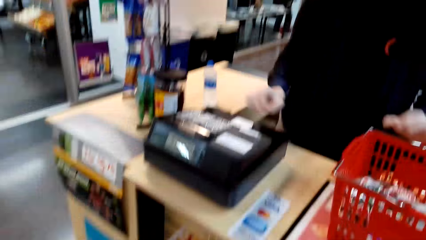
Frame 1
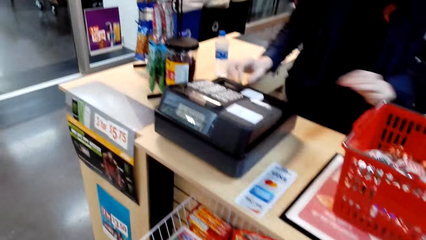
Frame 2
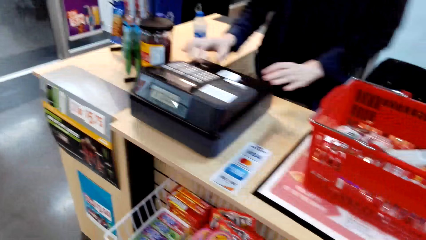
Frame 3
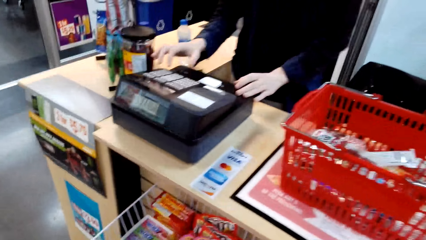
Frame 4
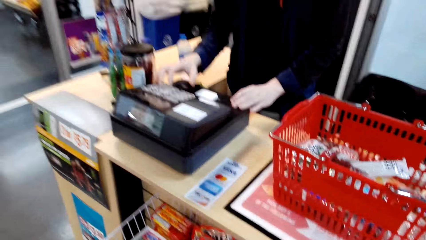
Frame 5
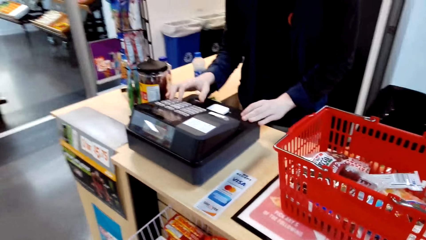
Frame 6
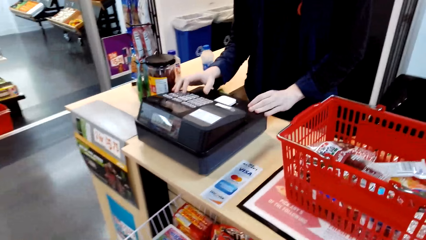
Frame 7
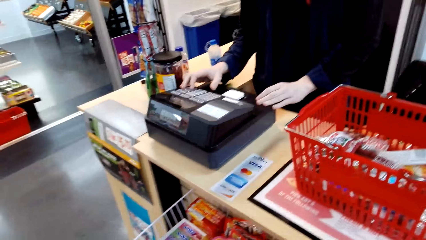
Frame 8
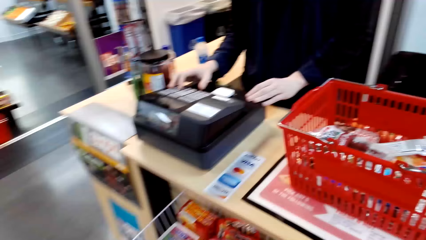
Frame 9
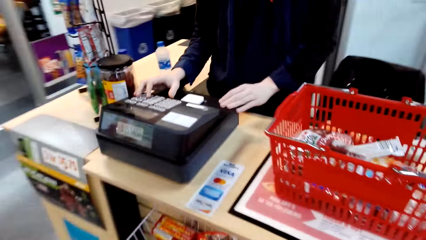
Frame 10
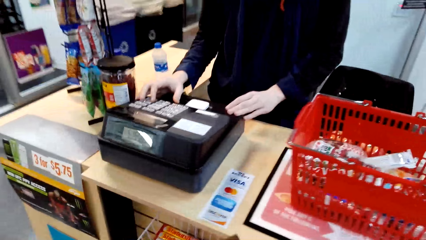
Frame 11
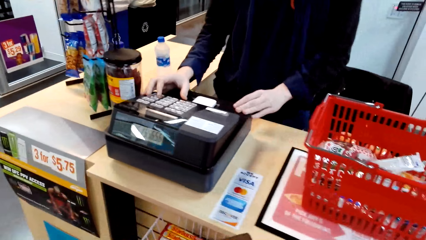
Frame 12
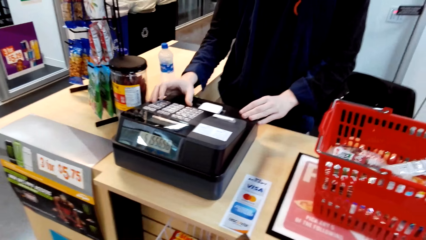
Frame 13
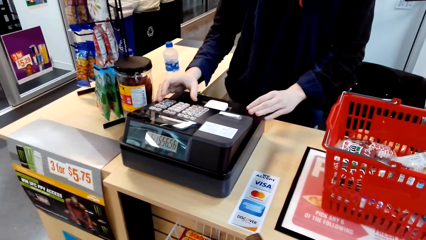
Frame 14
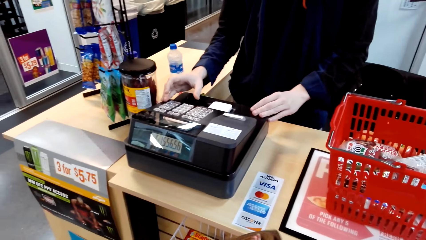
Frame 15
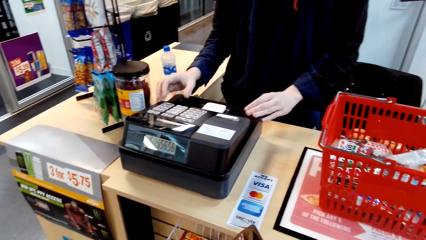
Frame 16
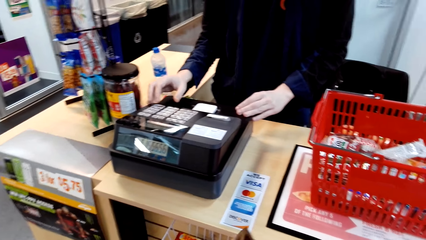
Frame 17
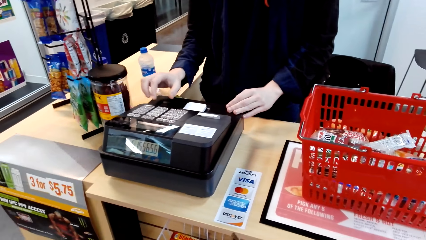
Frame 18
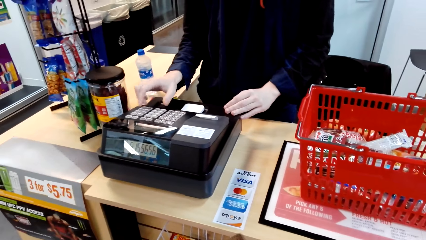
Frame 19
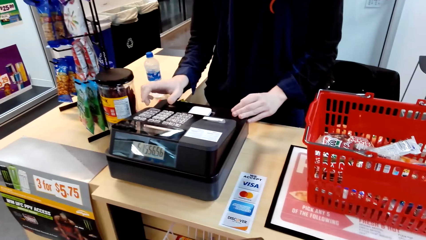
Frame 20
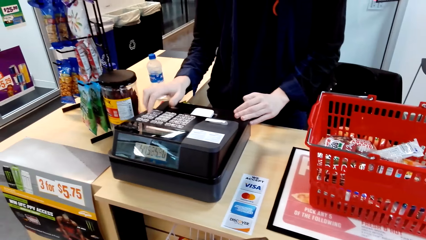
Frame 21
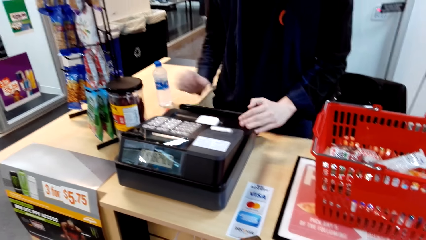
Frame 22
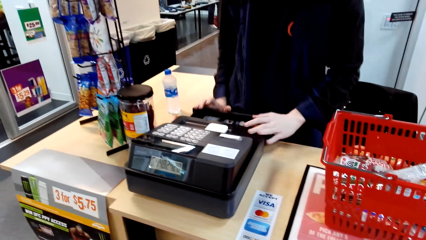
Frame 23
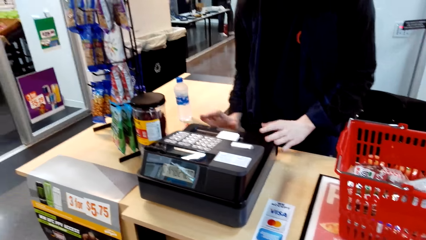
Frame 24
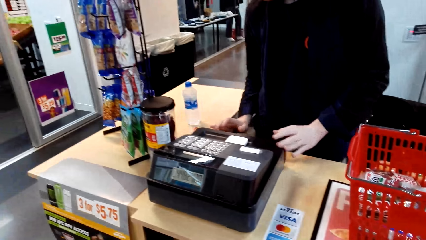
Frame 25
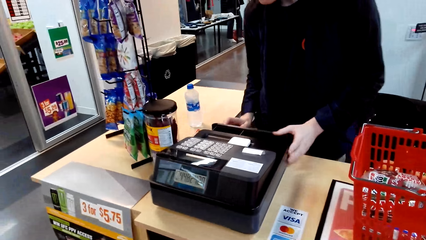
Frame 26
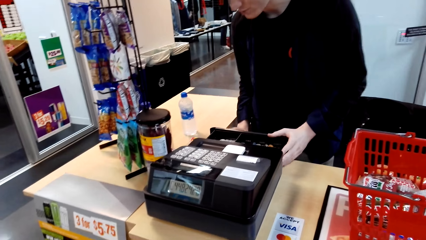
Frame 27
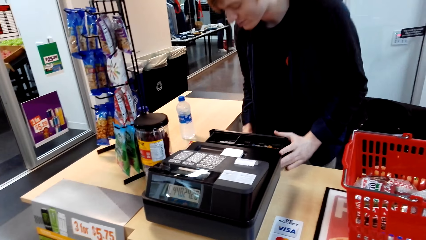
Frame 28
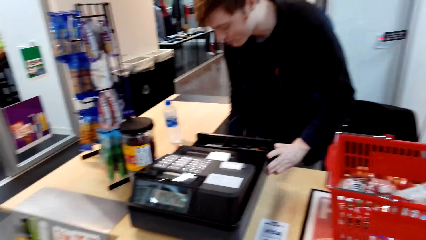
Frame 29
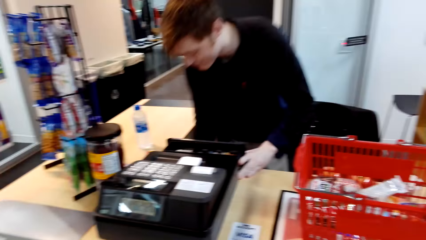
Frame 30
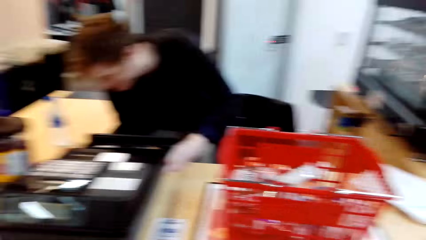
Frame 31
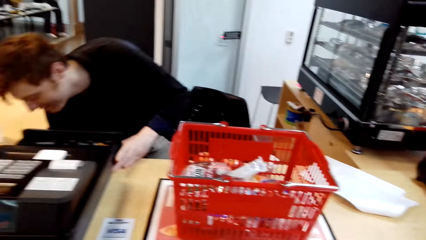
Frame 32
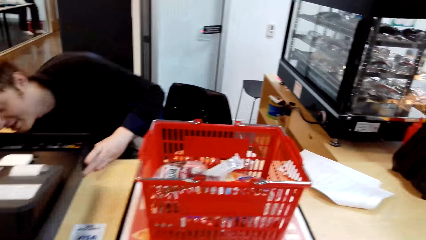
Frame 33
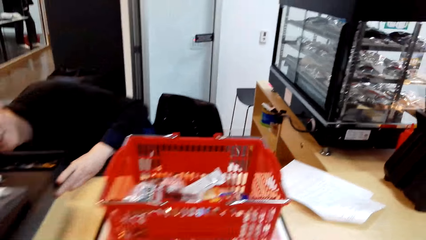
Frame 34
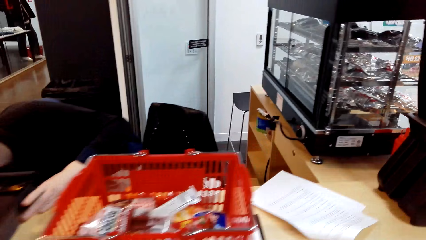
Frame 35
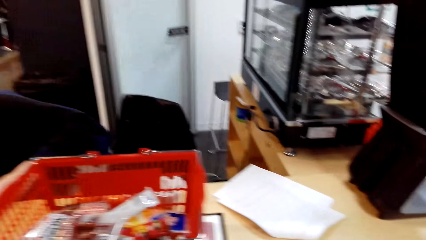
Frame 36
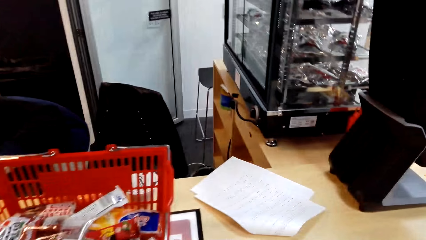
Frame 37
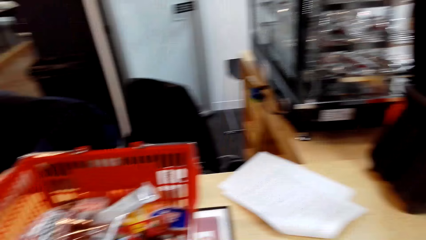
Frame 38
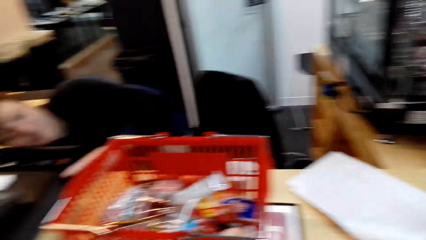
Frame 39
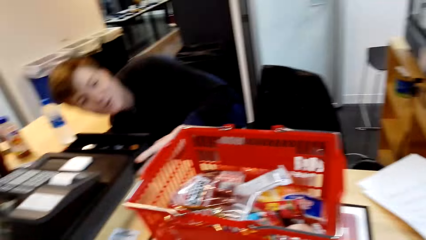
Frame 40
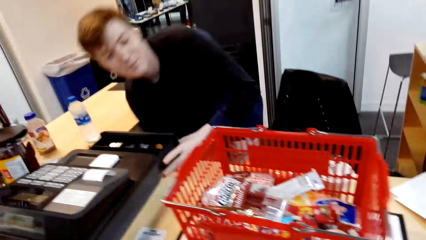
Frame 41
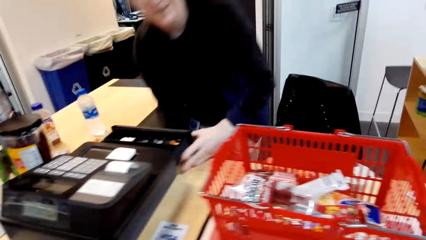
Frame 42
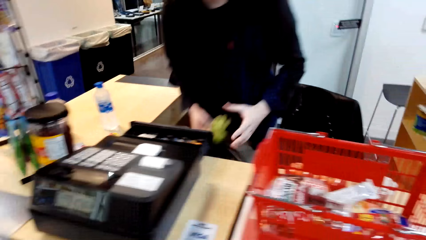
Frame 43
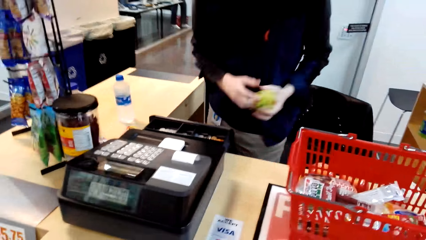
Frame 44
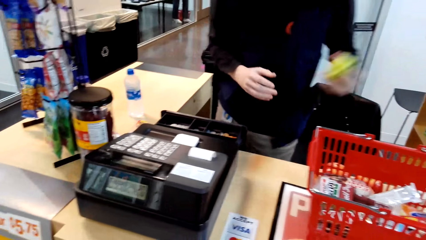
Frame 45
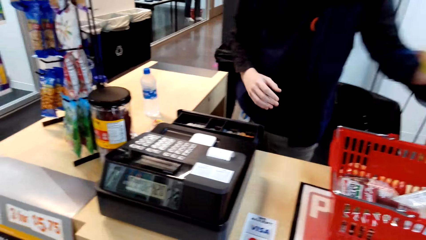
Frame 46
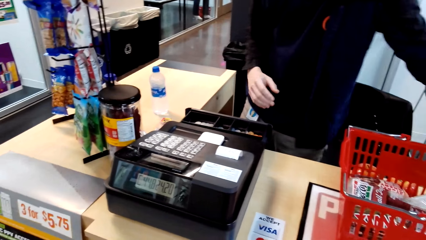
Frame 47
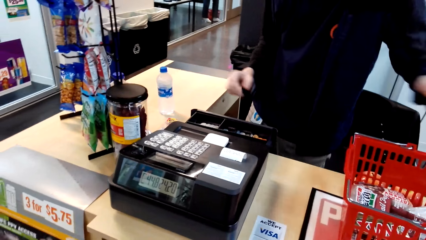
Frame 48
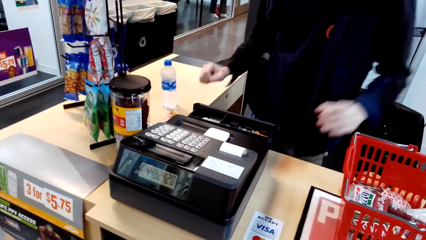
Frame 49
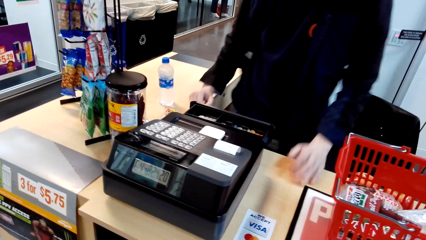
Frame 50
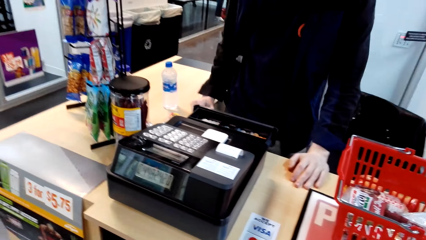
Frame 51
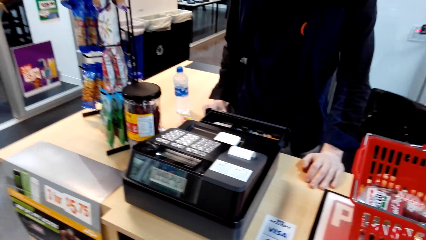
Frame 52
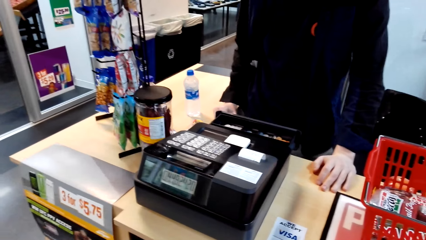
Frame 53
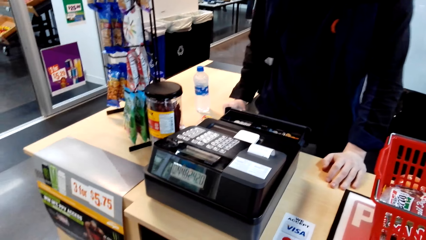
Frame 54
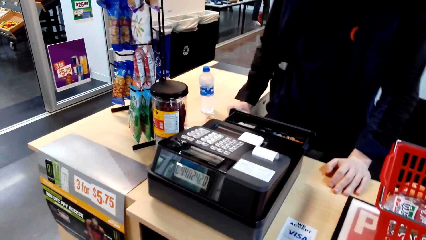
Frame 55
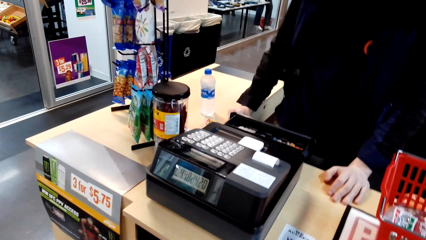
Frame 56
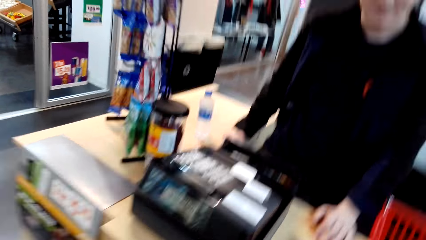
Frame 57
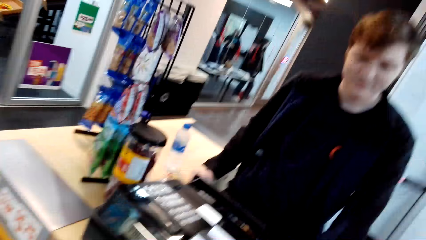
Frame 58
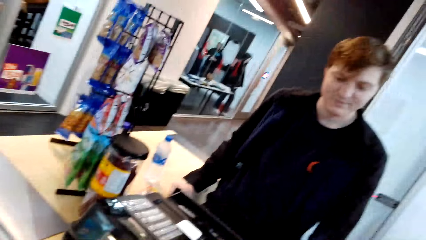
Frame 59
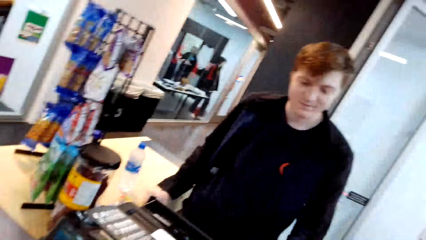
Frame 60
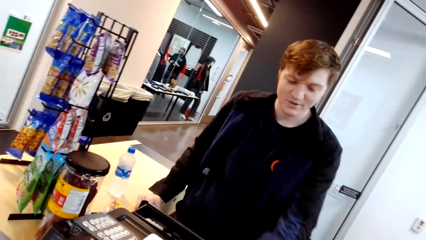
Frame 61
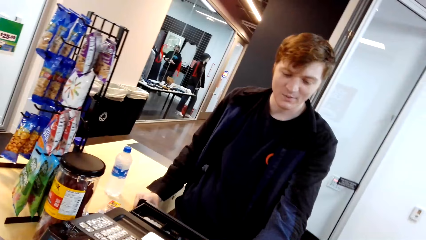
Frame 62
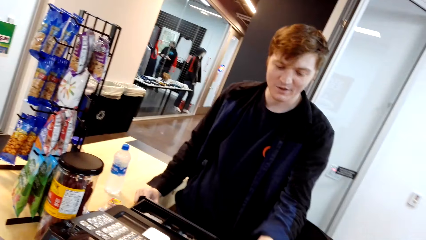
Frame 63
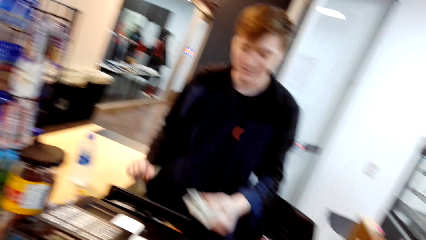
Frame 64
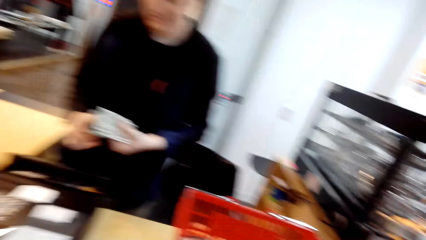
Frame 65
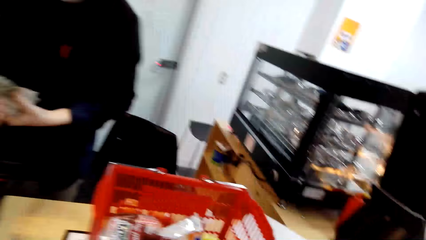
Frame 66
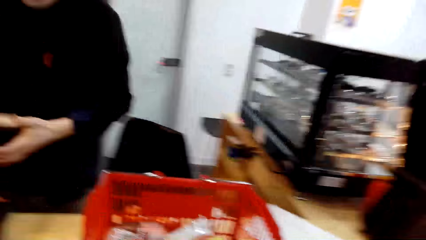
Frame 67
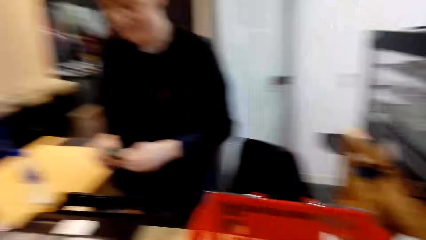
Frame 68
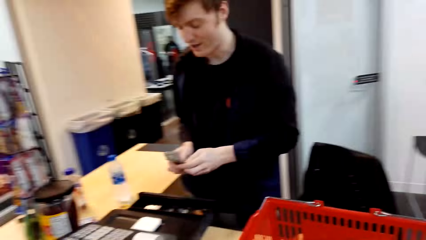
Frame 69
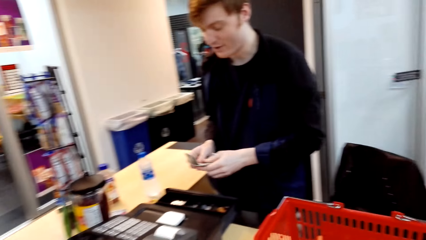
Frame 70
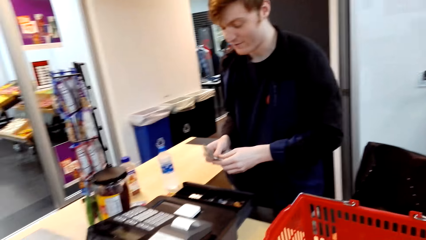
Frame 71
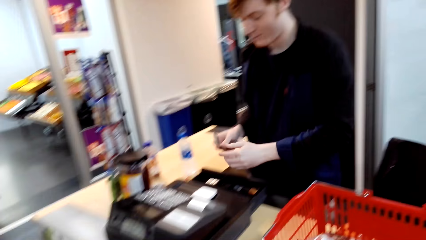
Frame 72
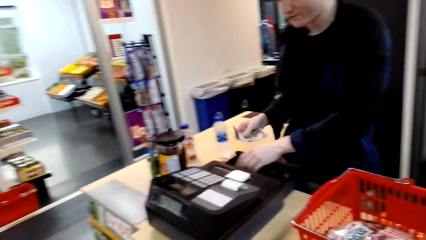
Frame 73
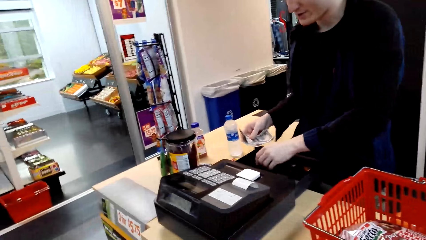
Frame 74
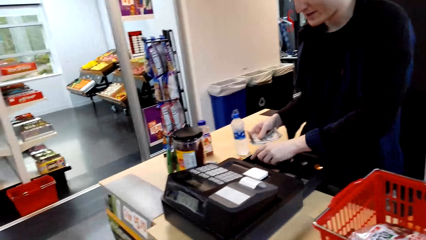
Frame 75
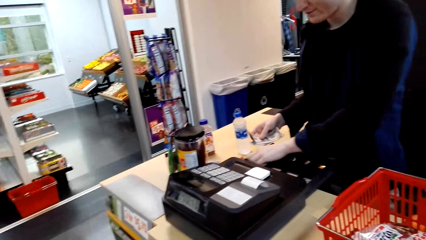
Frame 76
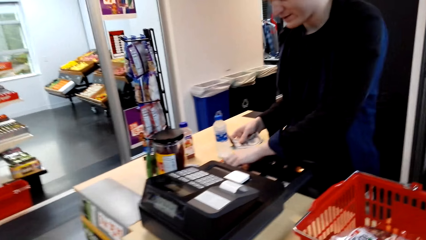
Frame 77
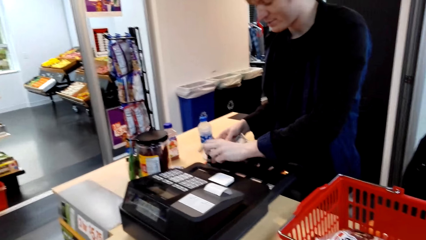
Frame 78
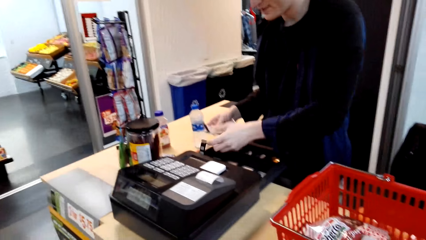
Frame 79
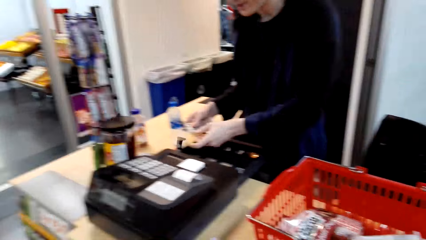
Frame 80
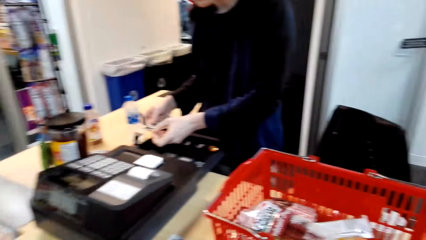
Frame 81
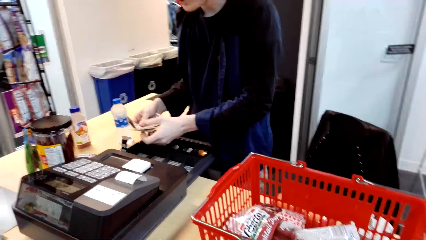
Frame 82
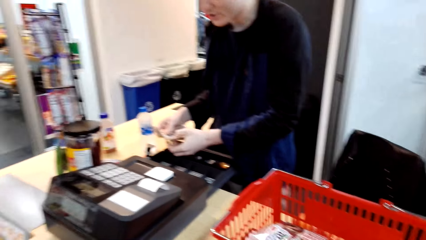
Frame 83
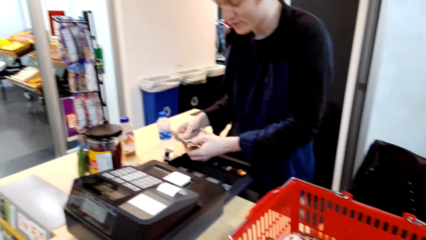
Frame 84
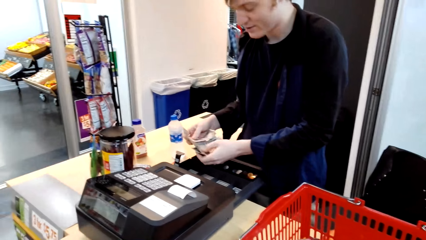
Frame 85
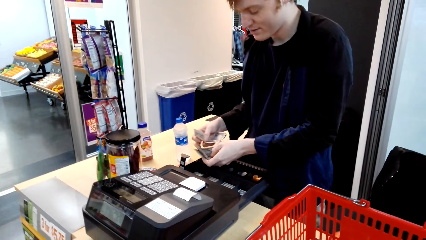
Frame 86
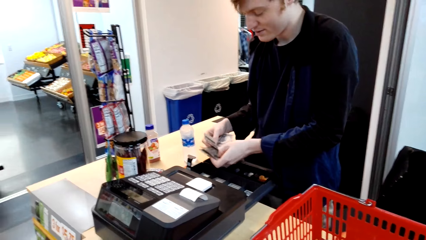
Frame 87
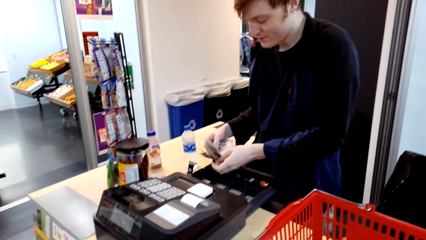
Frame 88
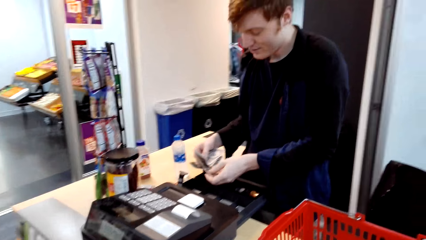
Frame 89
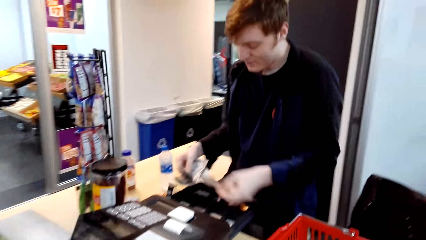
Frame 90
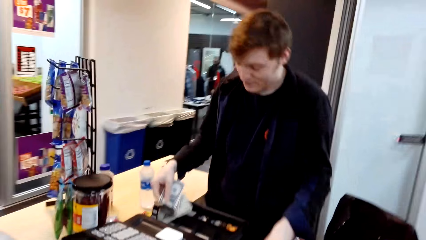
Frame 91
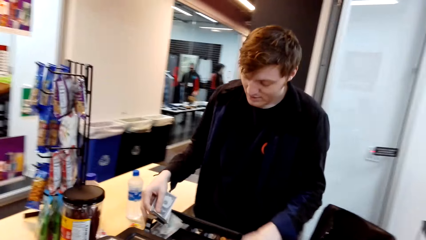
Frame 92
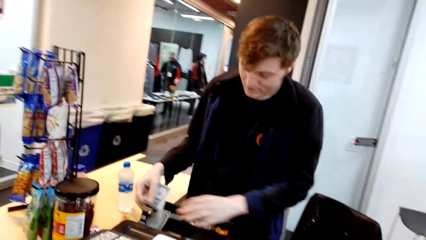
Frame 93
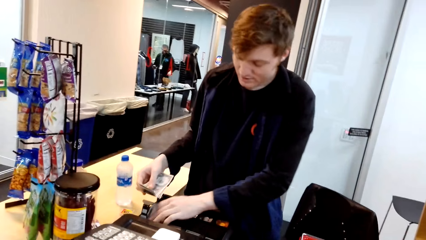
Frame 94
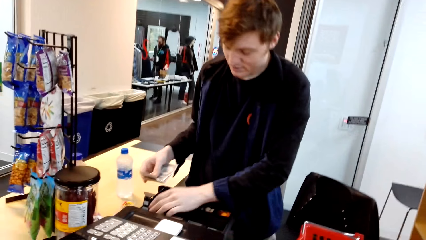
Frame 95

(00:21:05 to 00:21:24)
A man presses the machine and opens the drawer. The camera wearer looks around the supermarket. The man talks with the camera wearer. The man receives some cash from the camera wearer. The man holds the money.
